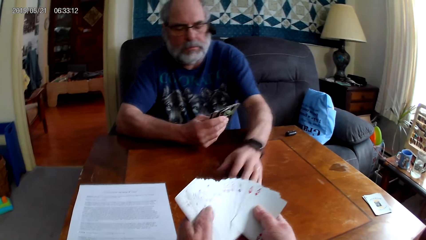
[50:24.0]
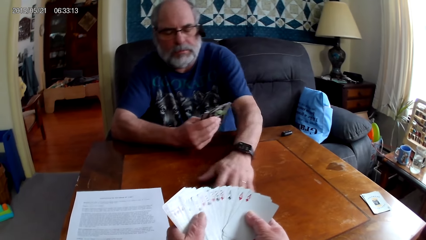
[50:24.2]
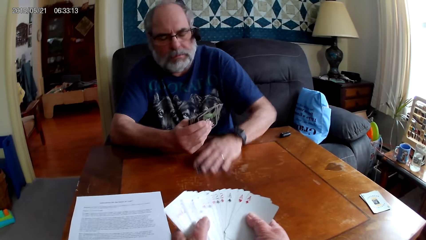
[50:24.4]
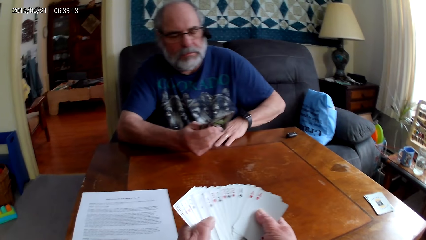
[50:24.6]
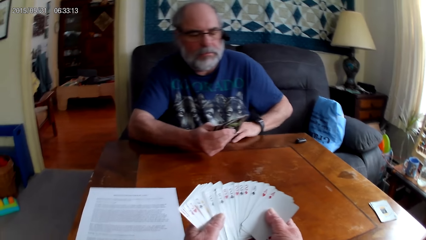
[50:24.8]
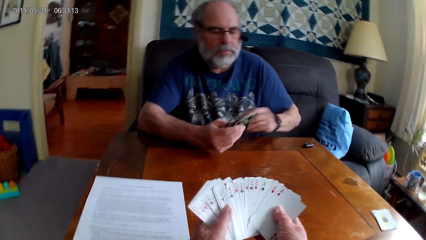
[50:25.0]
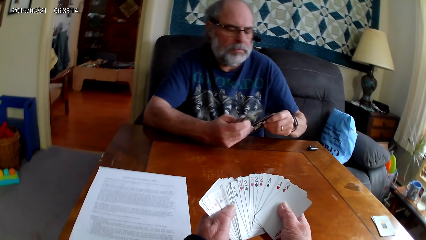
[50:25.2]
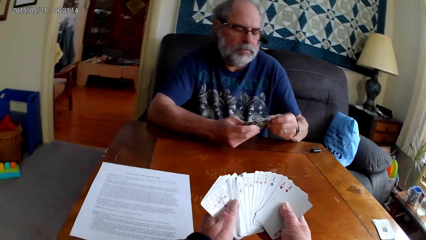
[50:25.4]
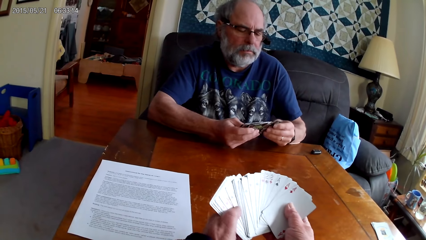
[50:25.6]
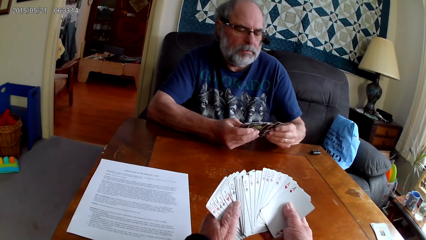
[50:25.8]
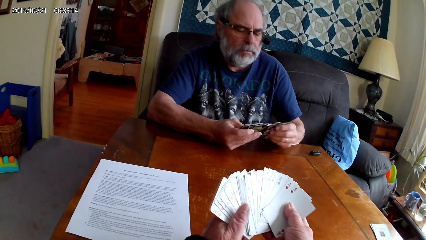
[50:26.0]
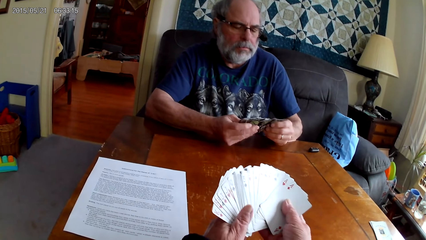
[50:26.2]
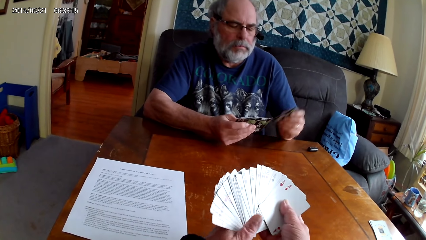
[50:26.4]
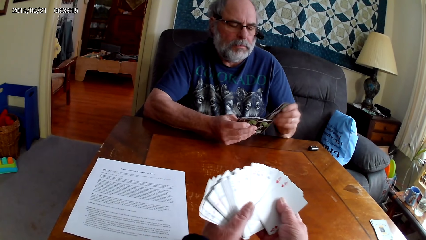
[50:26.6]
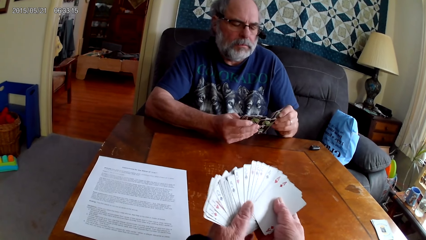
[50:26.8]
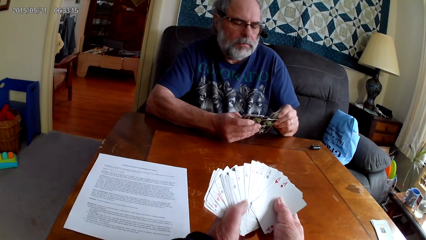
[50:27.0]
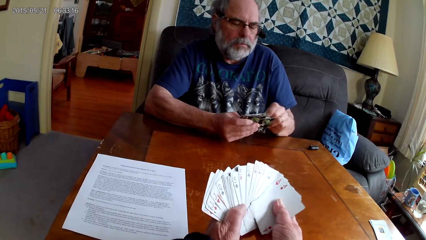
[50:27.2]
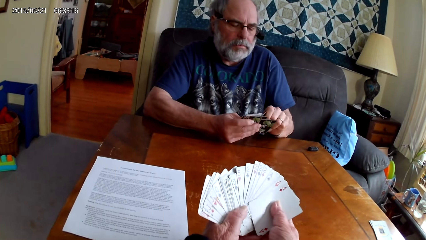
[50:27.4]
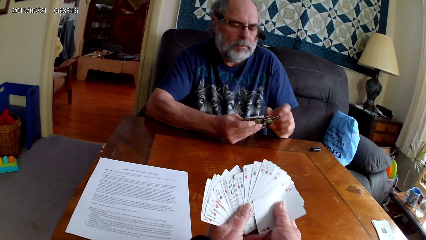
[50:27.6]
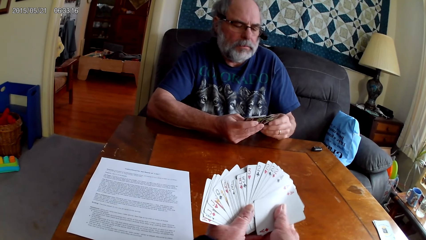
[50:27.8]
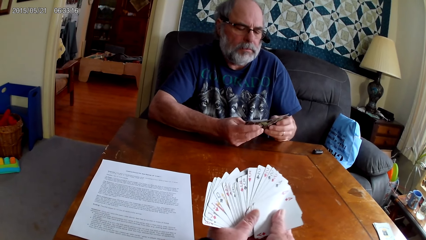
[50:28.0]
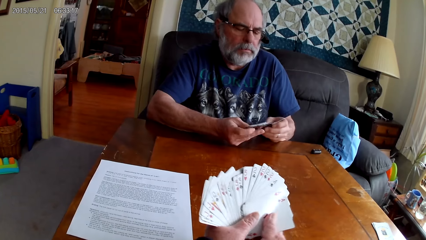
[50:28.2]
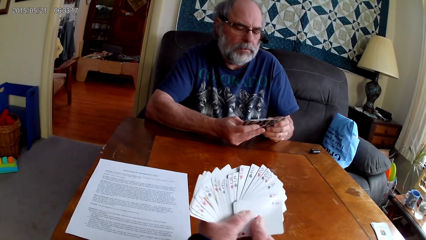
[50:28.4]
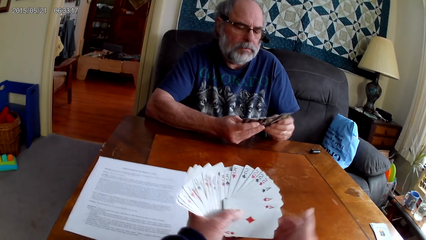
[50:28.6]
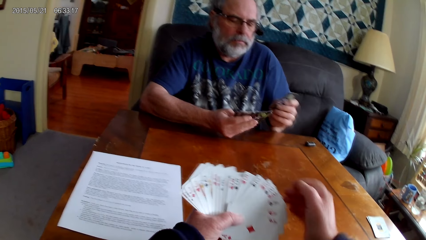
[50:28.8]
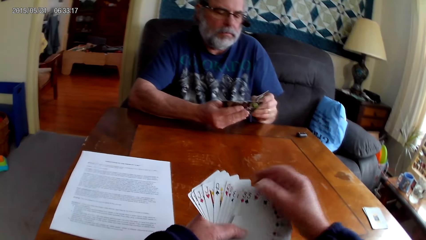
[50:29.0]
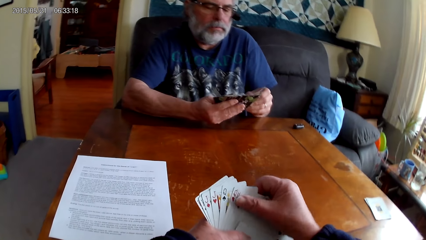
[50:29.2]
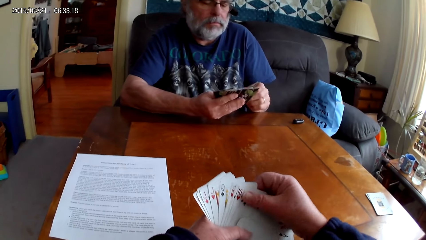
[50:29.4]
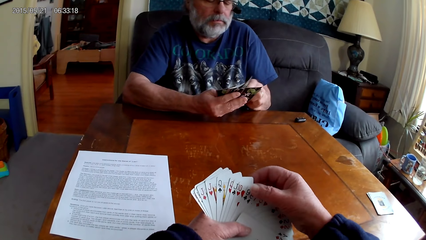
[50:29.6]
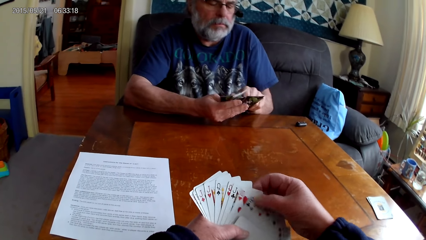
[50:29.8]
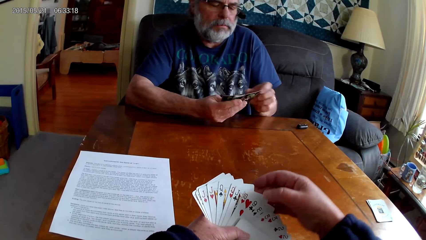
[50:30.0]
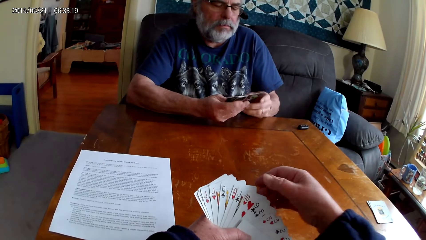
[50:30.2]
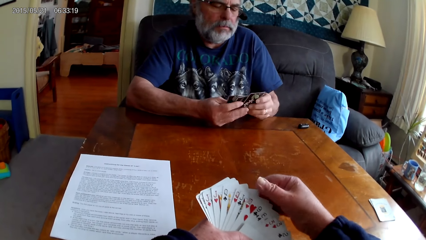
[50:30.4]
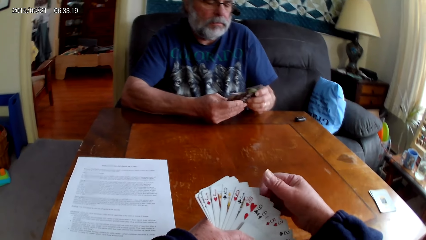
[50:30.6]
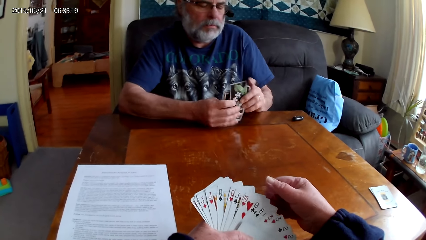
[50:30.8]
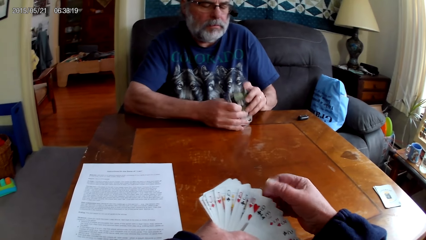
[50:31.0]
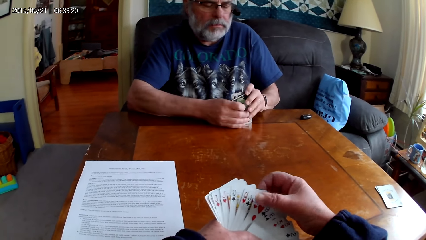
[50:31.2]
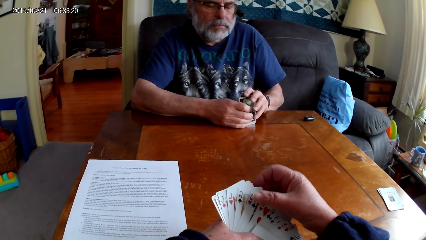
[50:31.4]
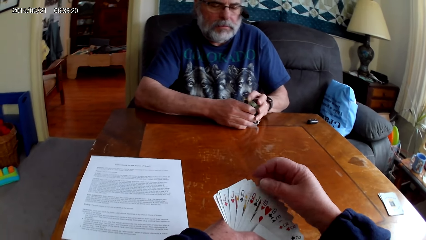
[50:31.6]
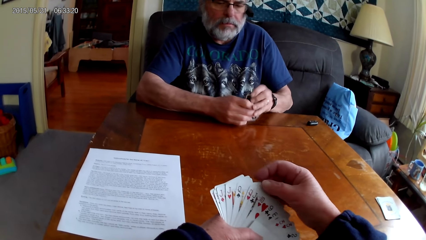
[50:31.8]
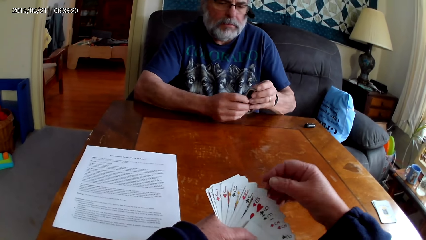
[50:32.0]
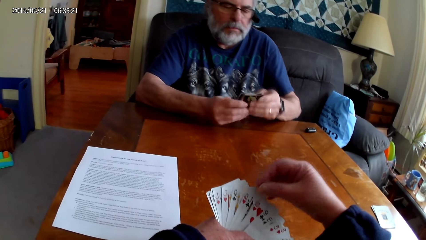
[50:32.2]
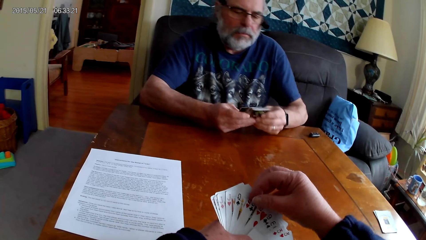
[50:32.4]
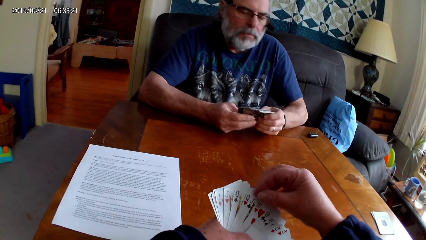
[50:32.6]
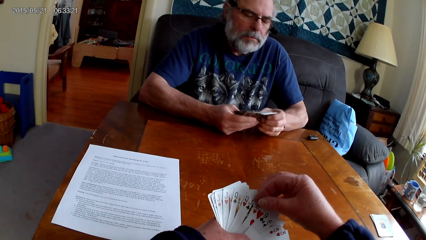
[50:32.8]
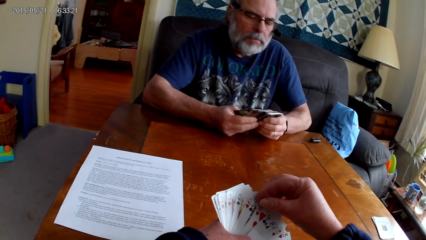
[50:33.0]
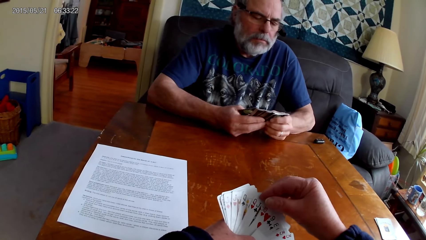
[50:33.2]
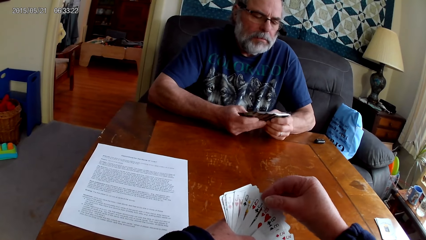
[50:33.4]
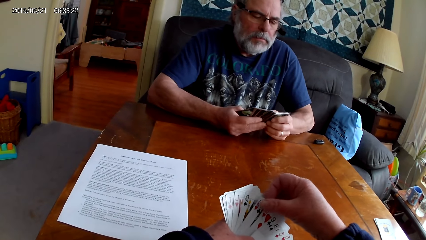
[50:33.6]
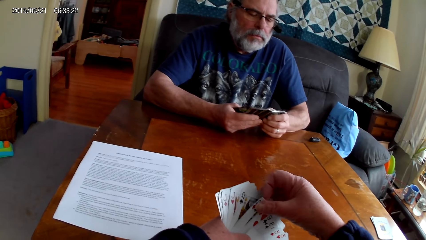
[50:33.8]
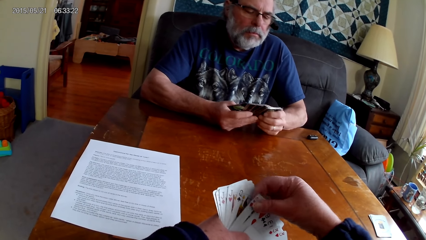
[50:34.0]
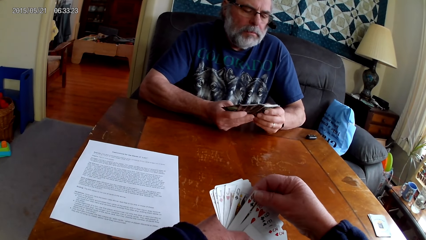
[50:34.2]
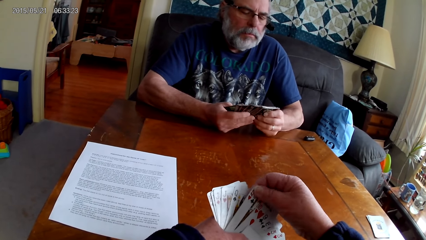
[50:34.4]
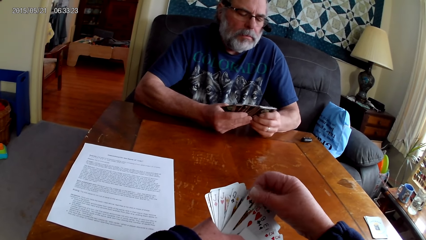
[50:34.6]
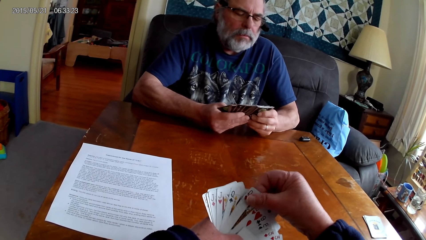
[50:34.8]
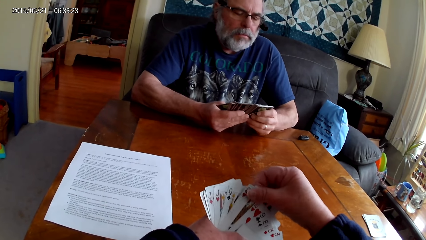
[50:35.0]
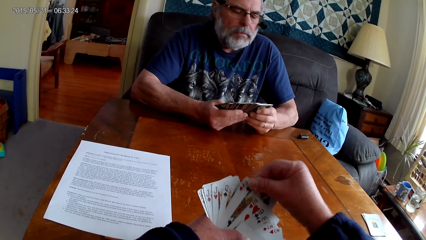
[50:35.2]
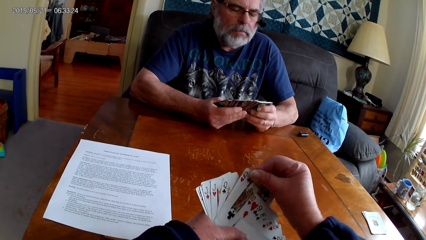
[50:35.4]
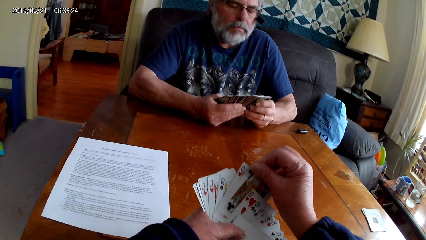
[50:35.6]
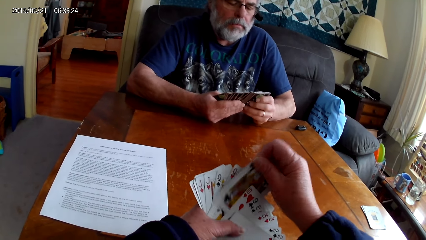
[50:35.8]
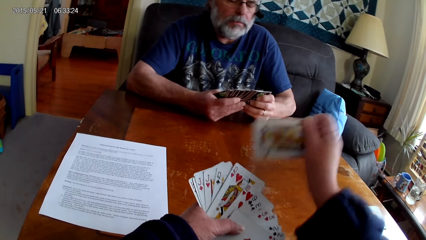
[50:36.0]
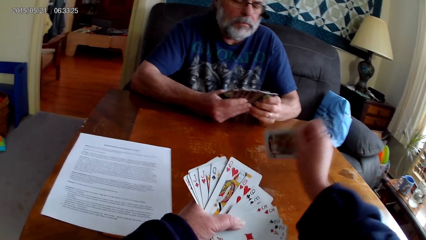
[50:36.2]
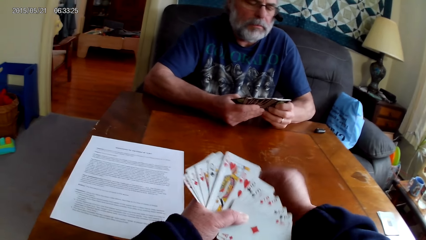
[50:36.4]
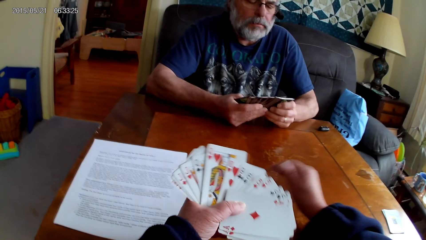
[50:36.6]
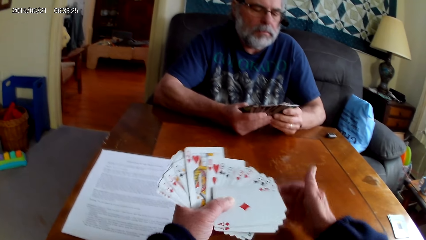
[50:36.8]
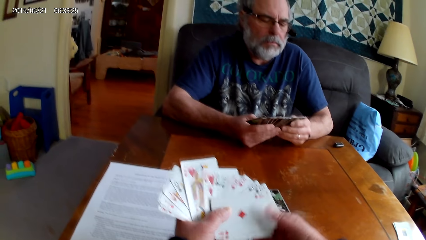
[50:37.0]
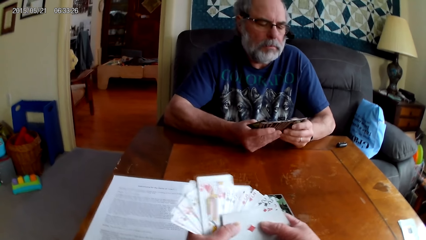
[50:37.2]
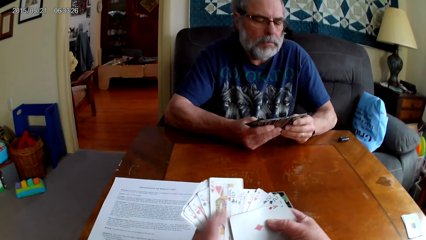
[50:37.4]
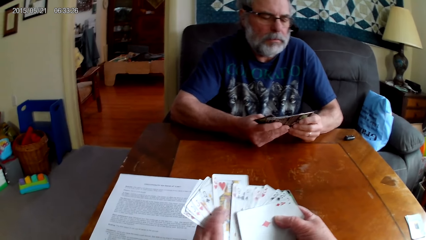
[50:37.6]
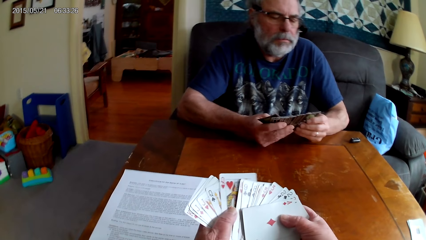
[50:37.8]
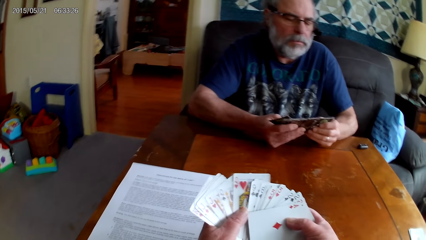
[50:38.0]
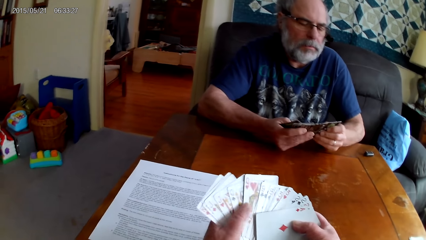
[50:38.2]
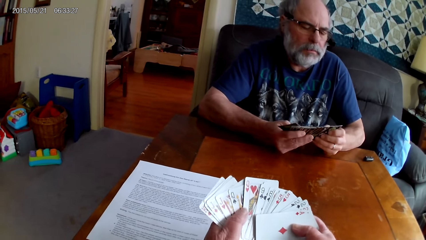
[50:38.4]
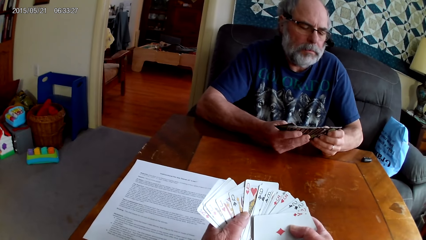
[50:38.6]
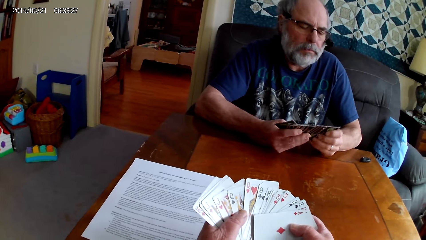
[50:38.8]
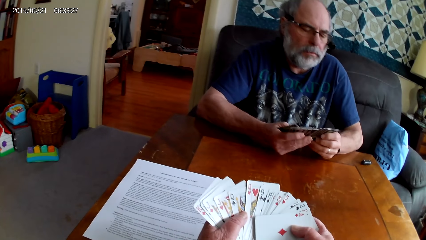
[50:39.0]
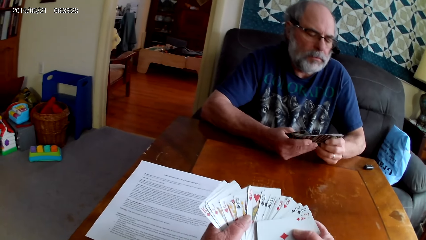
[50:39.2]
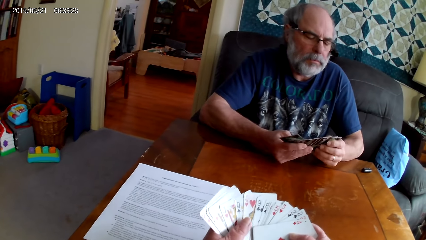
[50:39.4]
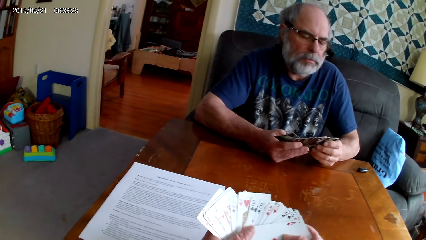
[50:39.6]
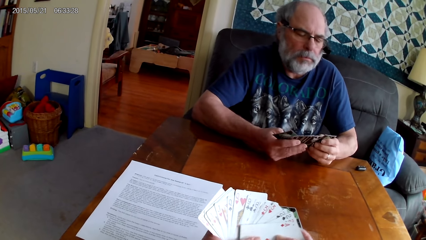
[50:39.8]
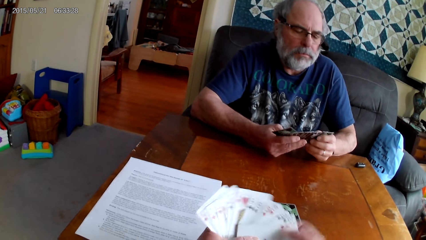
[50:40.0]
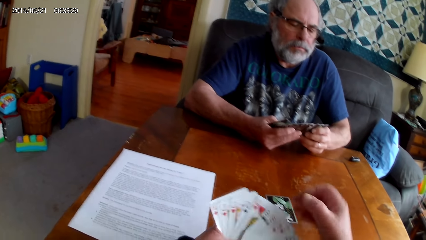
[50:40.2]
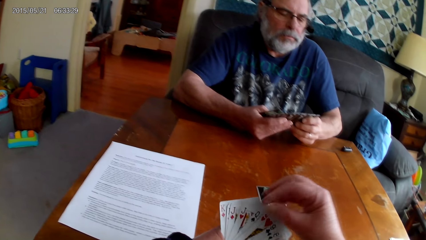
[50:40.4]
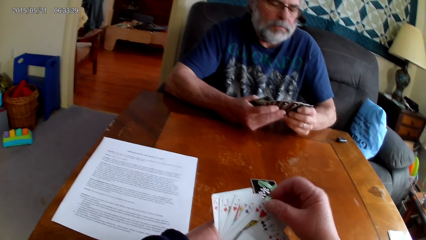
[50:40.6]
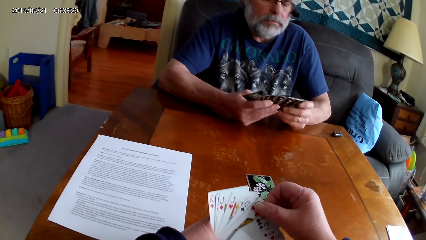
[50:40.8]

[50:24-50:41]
A man picks up the playing card on the table. The camera wearer holds the playing cards with her hands. She spreads out cards. The man spreads out the cards. The camera wearer puts the playing card on the table. The man spreads out the cards. The camera wearer spreads out the cards. She holds the playing cards with her hands. The man holds the playing cards with his hands.
